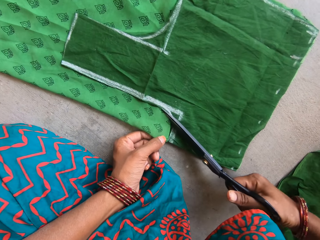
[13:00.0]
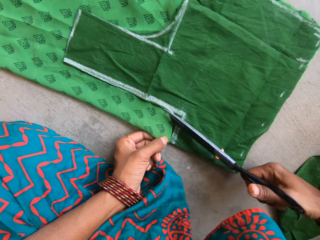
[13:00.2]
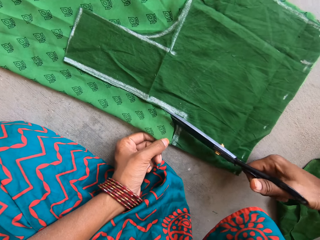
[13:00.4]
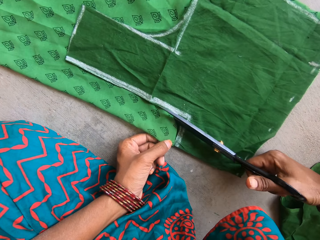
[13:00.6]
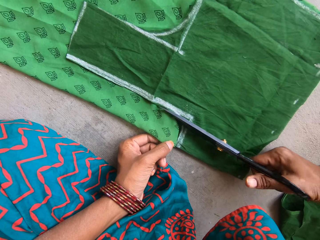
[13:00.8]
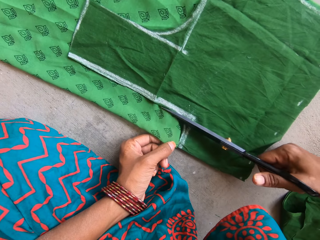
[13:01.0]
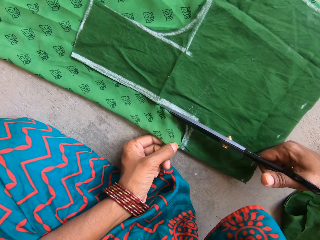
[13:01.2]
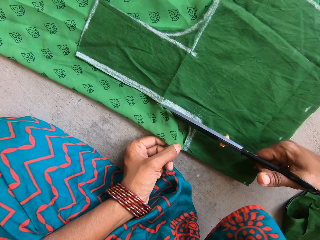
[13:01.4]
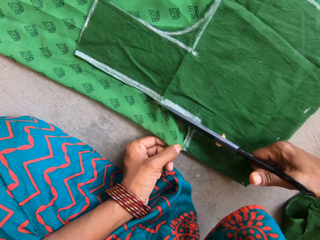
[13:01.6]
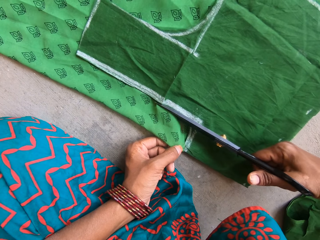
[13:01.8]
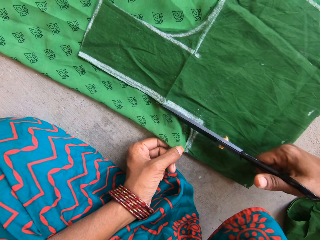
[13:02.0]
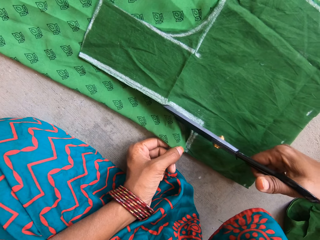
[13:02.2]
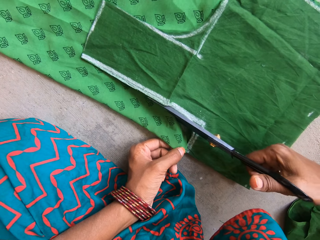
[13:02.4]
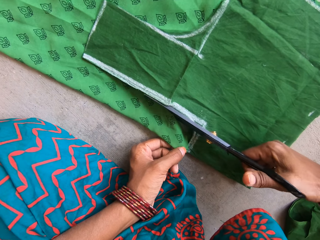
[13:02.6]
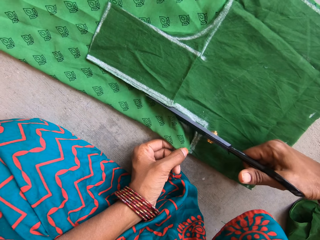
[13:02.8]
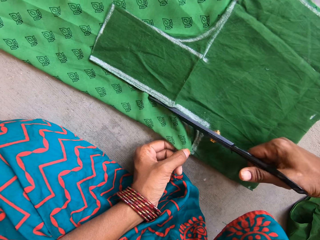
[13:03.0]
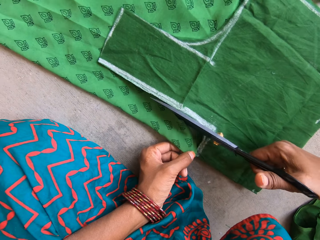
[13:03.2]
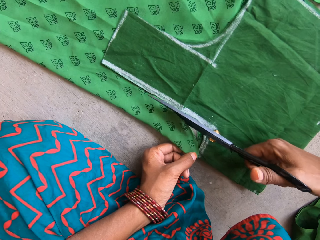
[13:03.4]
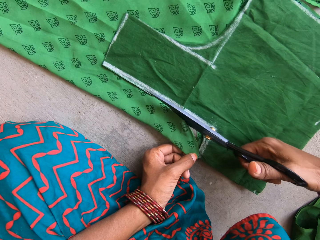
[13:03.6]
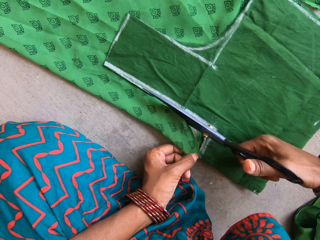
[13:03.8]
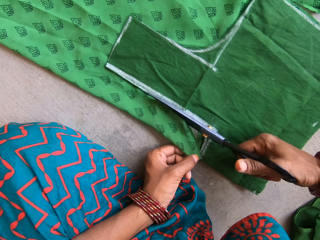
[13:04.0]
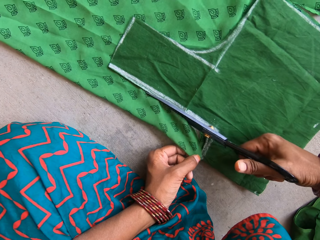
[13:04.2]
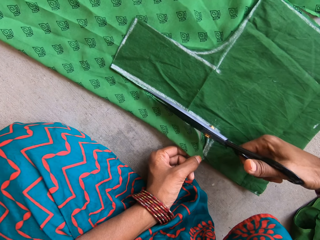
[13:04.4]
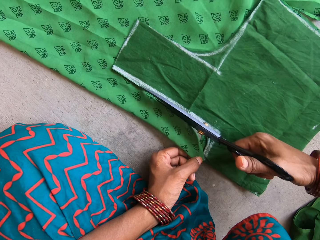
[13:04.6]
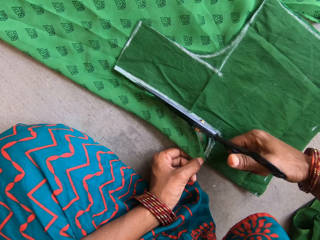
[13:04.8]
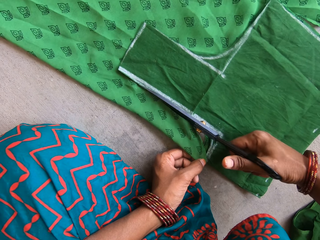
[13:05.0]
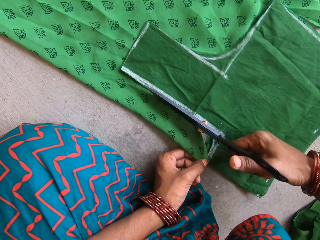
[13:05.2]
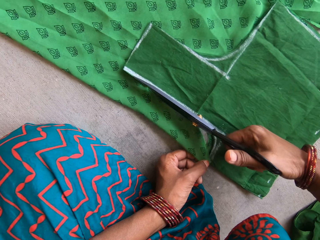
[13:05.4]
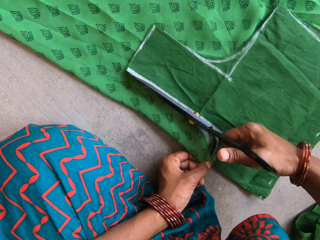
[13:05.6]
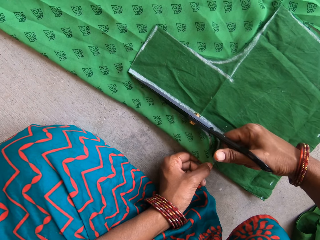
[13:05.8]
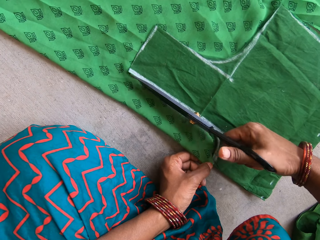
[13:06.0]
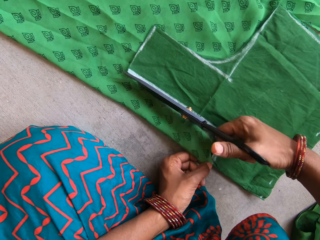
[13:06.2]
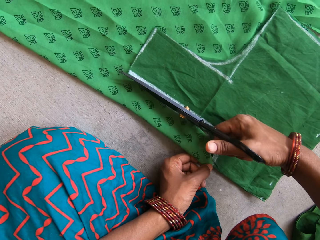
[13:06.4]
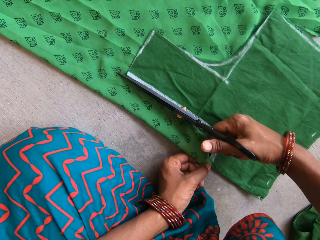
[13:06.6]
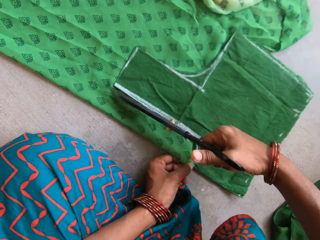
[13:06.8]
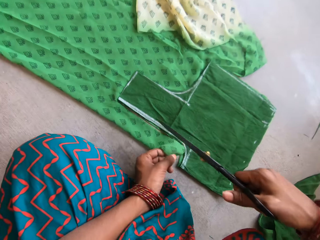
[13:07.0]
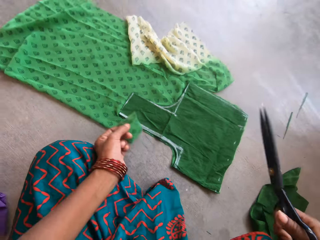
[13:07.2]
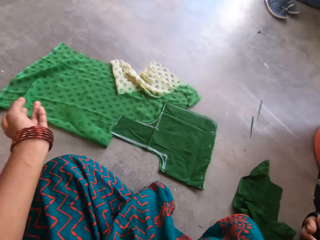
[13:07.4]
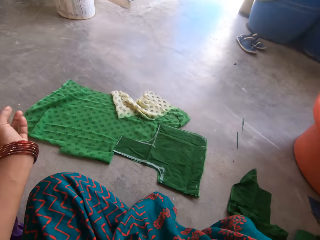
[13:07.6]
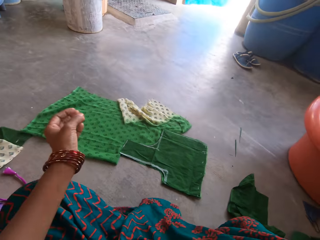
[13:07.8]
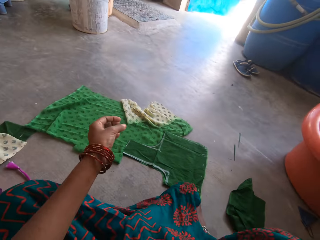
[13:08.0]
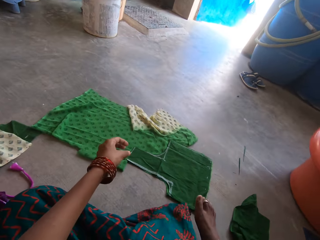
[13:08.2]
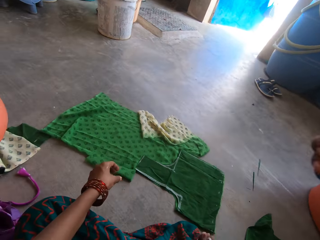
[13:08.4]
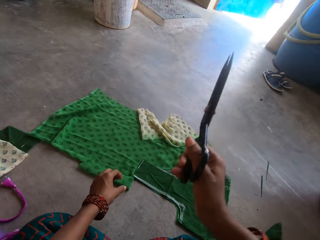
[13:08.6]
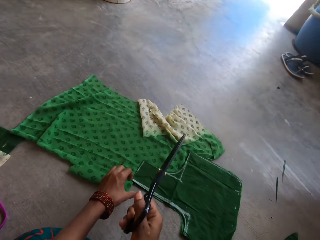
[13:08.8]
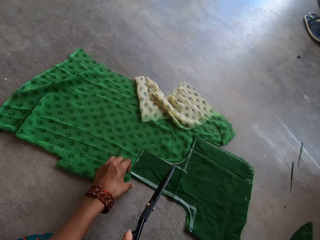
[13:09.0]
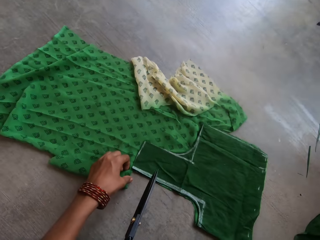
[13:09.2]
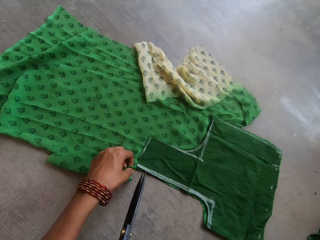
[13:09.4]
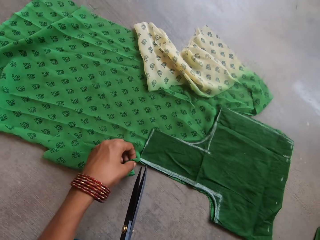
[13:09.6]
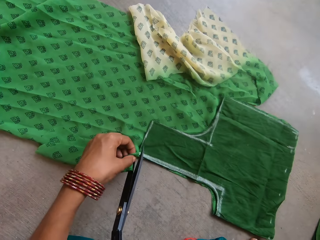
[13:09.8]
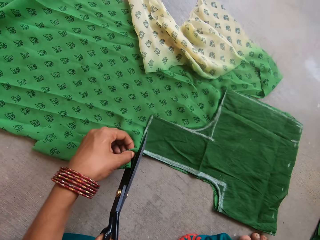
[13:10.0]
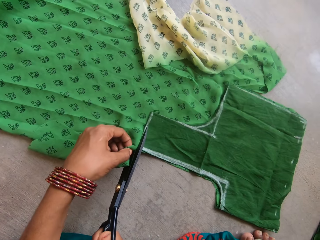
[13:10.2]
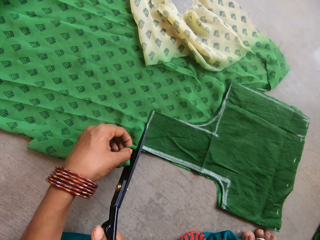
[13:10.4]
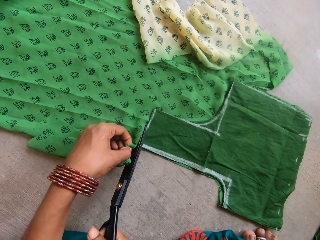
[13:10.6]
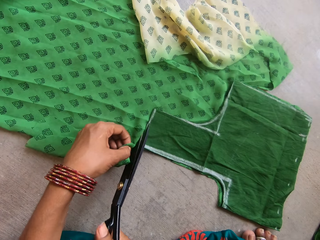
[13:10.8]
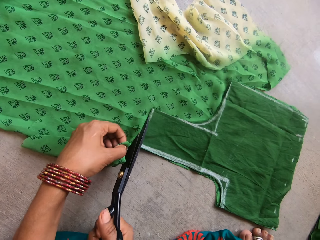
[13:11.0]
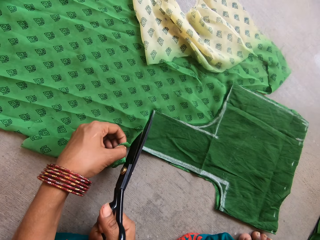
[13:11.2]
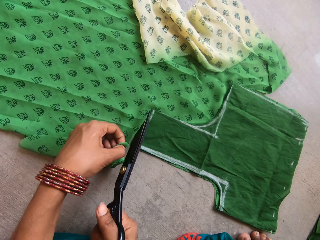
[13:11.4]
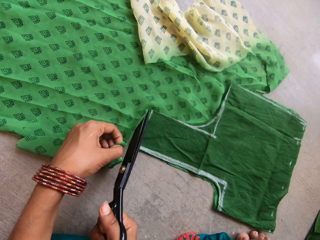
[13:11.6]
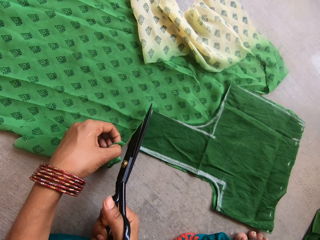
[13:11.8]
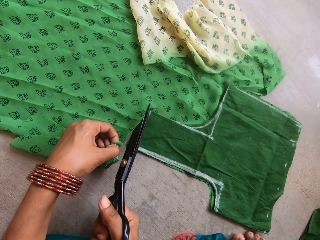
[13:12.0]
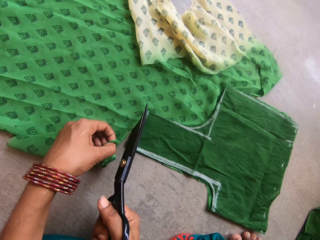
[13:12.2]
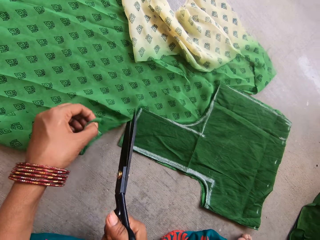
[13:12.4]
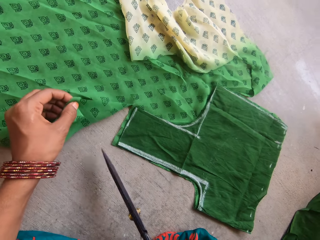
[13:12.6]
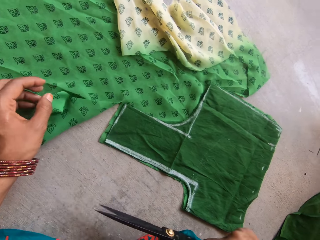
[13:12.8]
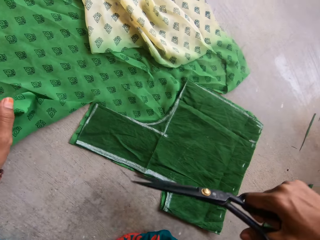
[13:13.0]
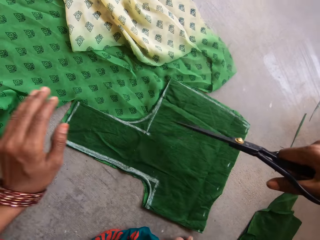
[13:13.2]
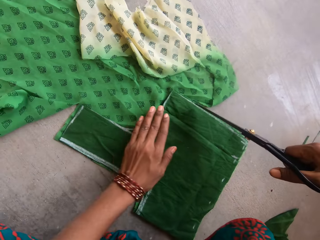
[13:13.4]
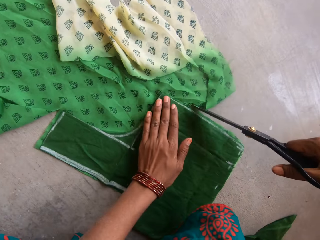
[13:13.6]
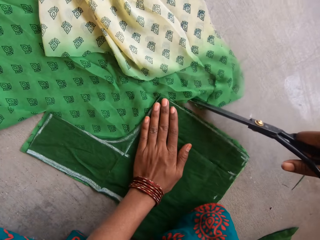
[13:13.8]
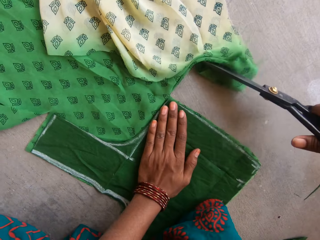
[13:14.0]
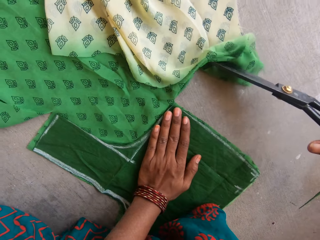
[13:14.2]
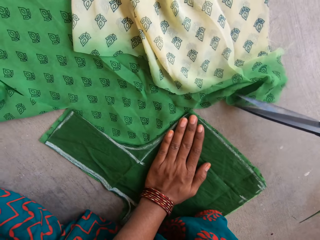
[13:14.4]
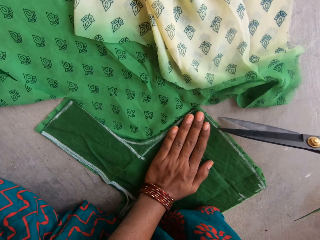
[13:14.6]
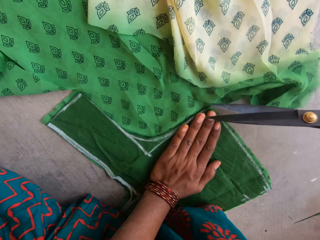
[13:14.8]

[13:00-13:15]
The camera wearer holds the piece of cloth with her left hand. She cuts the piece of cloth with a pair of scissors. She releases the piece of cloth on the floor.

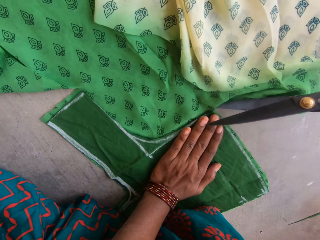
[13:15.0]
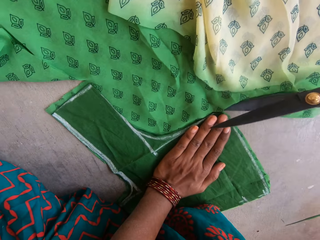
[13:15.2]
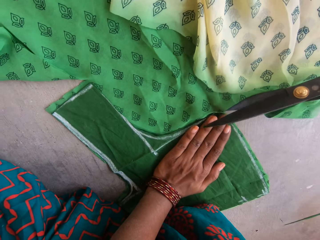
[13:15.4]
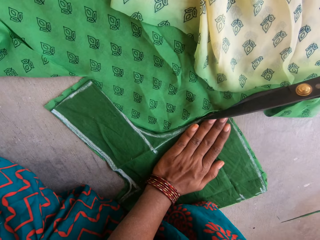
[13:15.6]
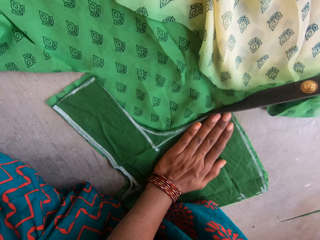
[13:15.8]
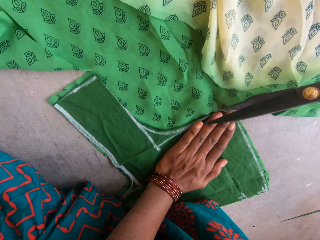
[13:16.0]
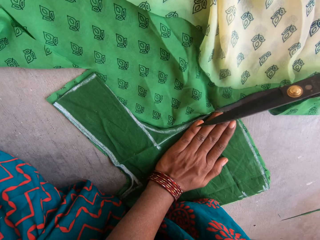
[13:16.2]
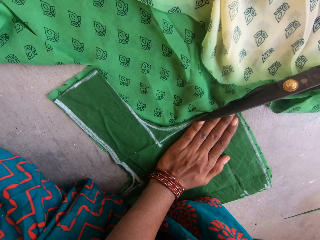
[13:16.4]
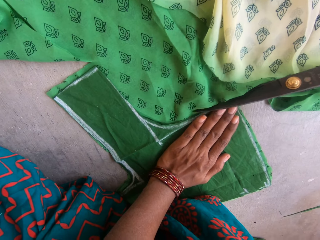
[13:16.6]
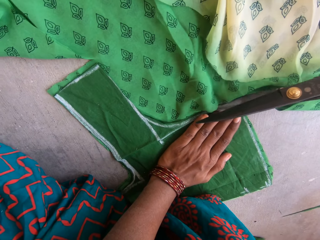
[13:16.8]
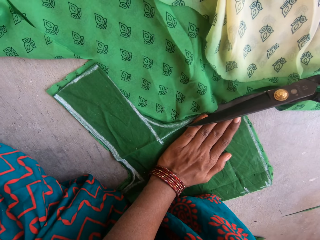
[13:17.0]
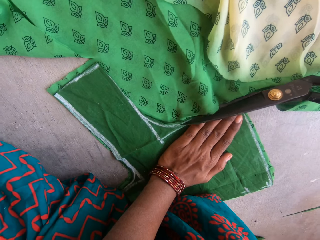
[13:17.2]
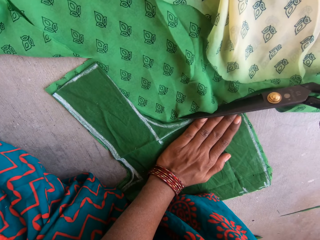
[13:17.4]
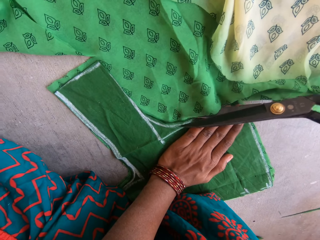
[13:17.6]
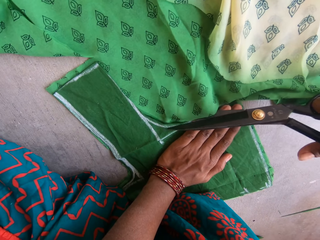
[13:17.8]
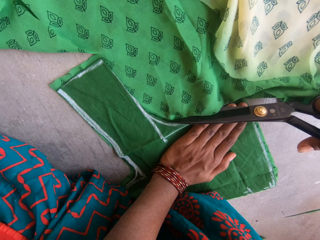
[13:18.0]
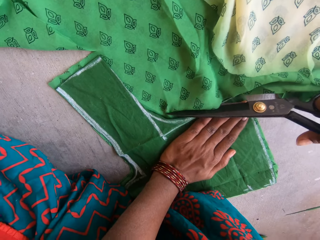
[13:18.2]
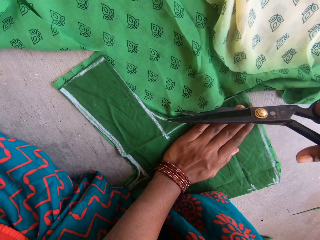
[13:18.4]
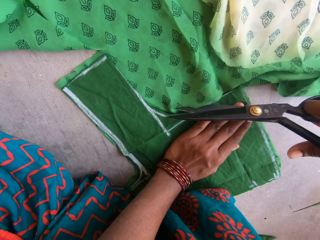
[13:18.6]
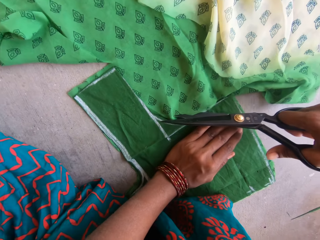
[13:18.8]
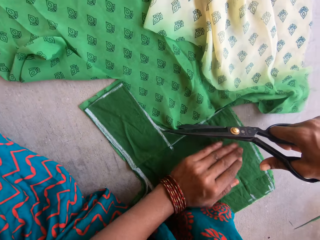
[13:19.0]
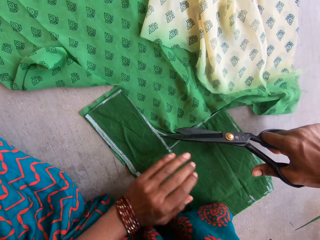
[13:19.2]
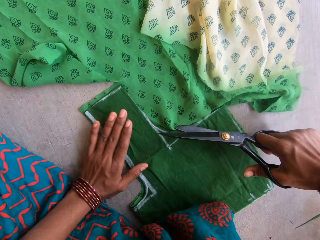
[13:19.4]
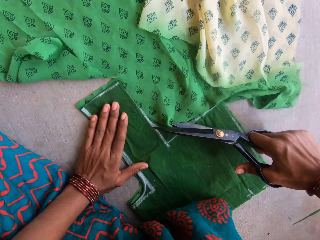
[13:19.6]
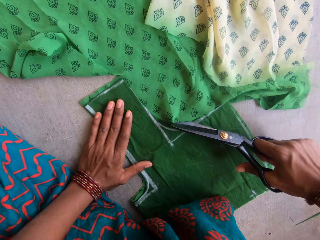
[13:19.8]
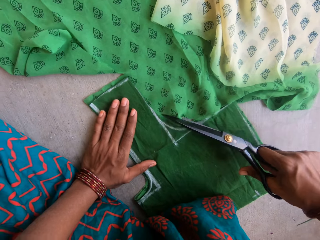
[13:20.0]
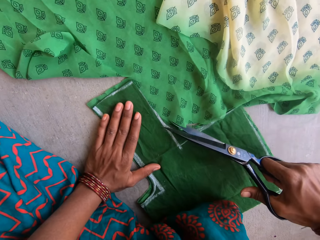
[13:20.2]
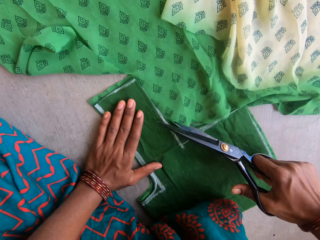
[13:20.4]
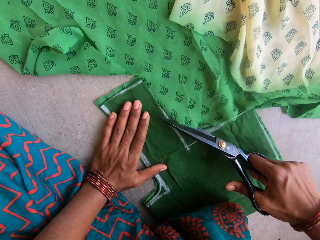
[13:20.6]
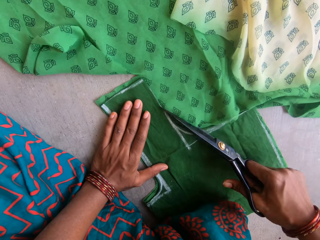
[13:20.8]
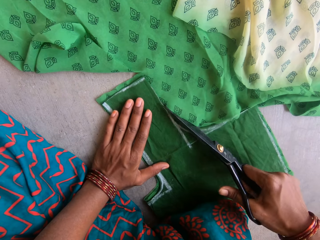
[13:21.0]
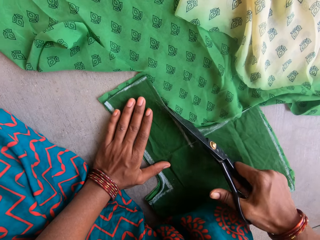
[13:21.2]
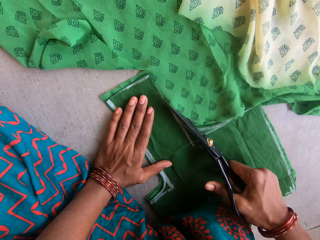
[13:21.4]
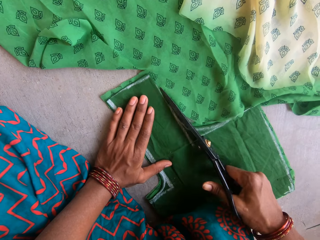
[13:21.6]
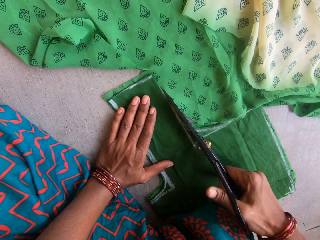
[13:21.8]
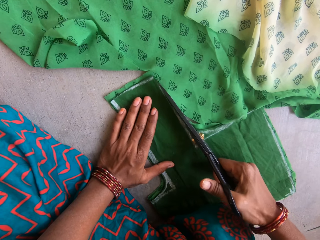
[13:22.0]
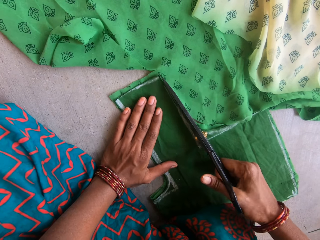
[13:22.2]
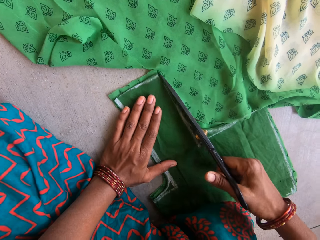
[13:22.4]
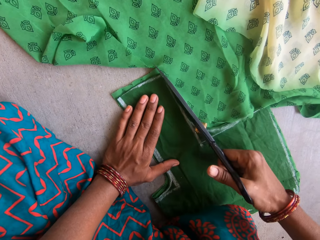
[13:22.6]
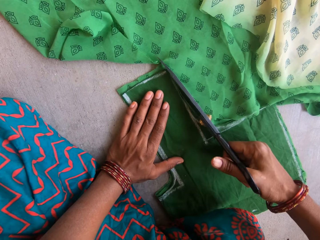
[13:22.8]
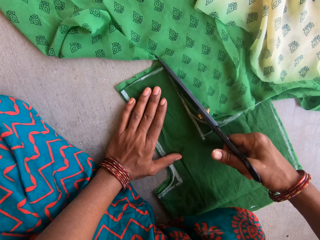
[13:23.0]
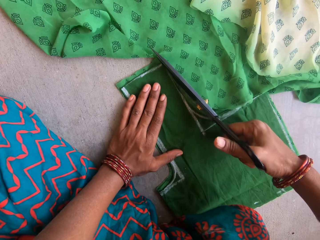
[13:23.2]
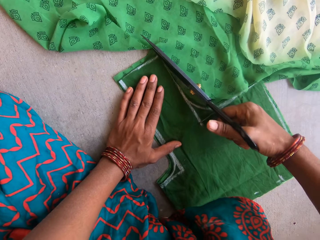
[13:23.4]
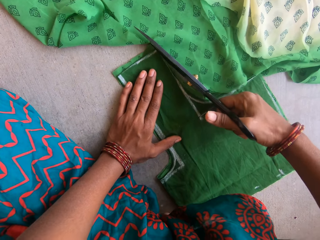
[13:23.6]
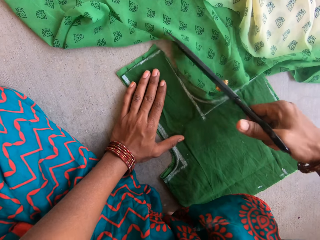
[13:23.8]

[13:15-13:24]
The camera wearer cuts the piece of cloth with a pair of scissors.
